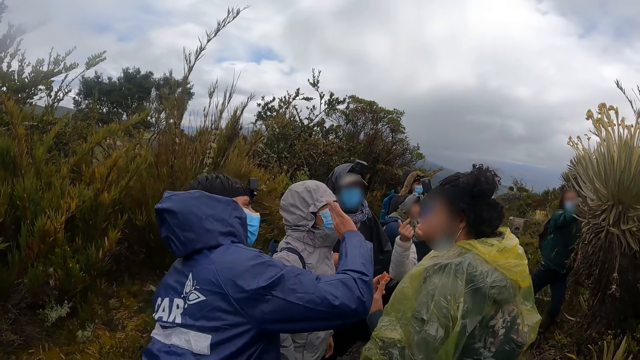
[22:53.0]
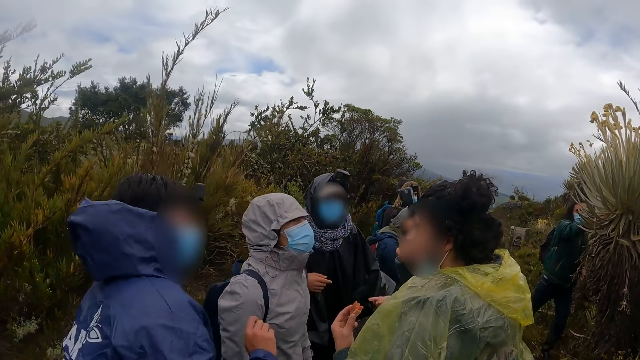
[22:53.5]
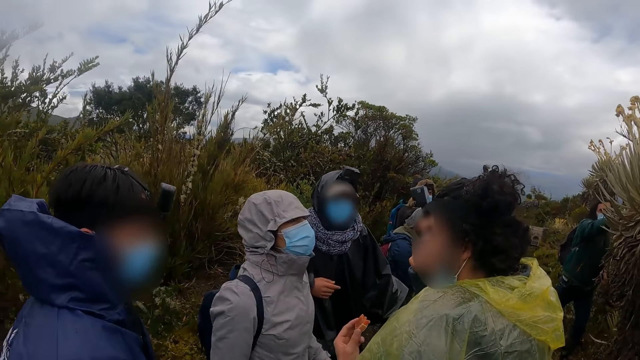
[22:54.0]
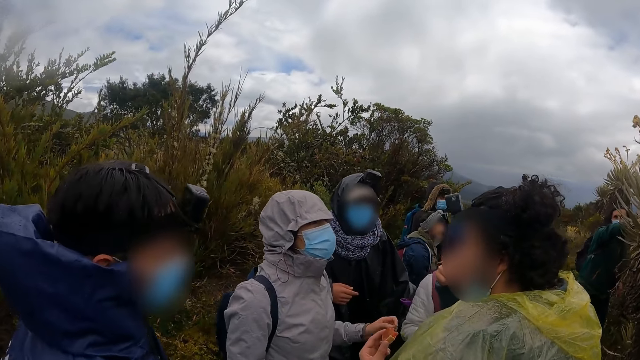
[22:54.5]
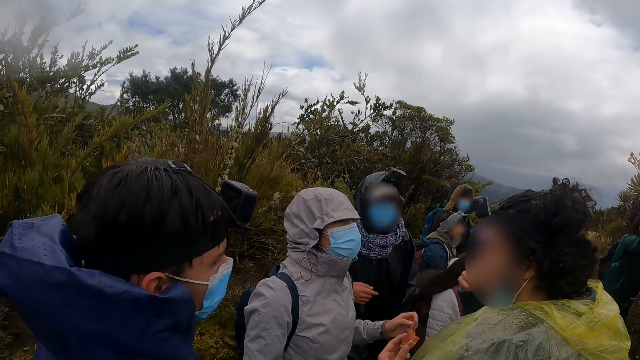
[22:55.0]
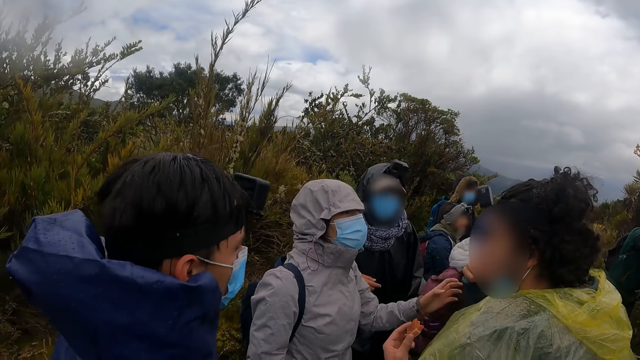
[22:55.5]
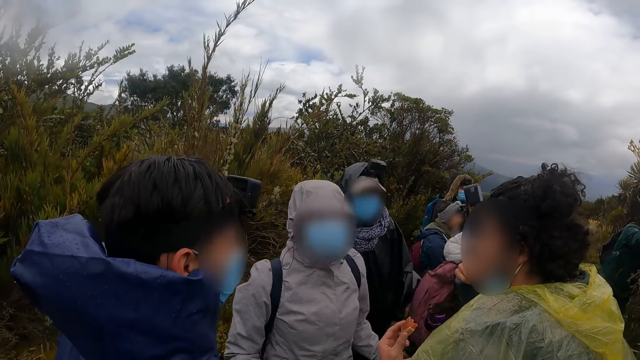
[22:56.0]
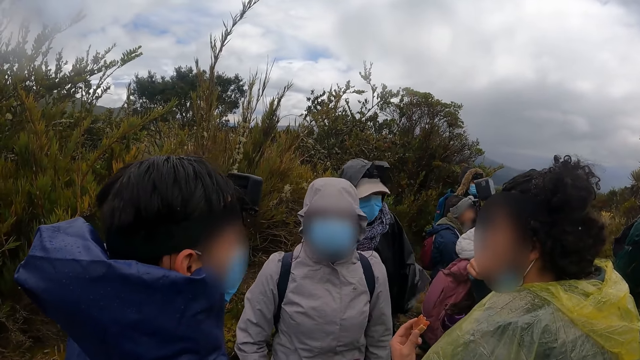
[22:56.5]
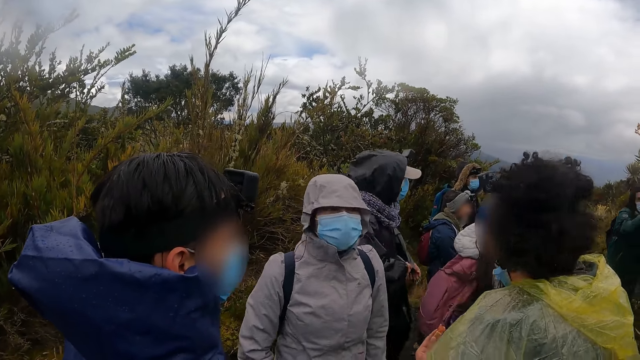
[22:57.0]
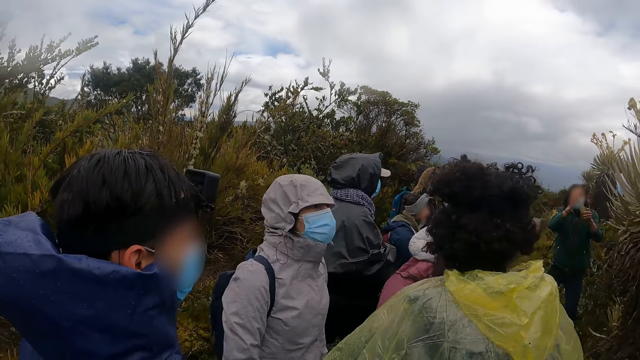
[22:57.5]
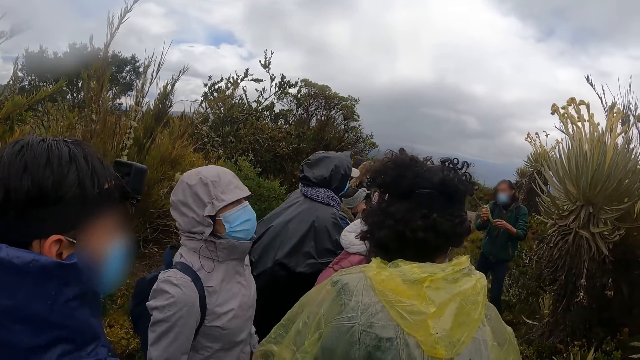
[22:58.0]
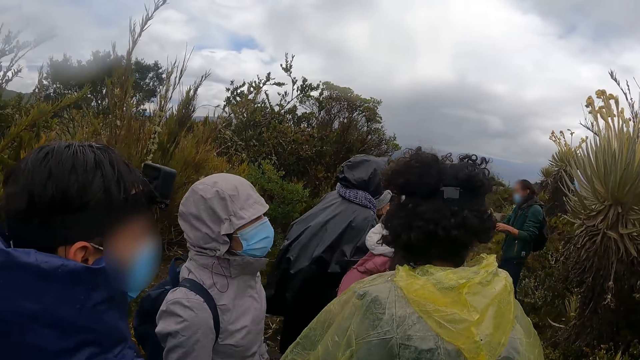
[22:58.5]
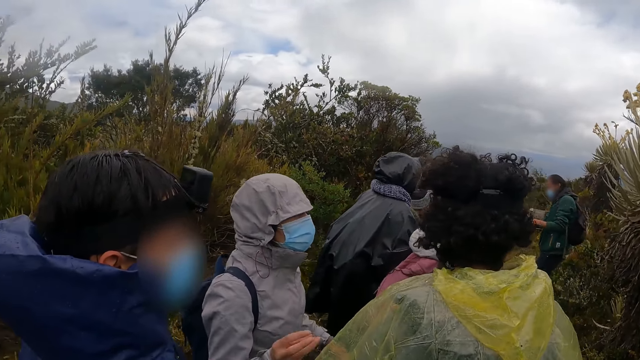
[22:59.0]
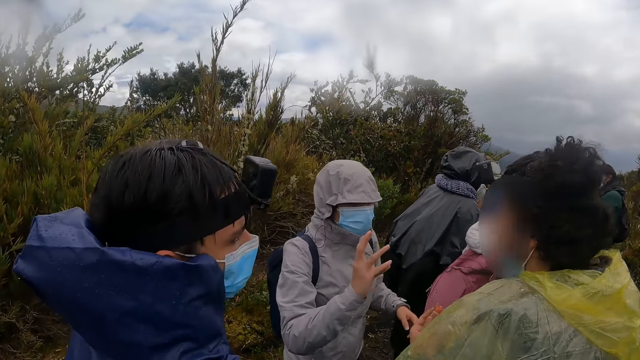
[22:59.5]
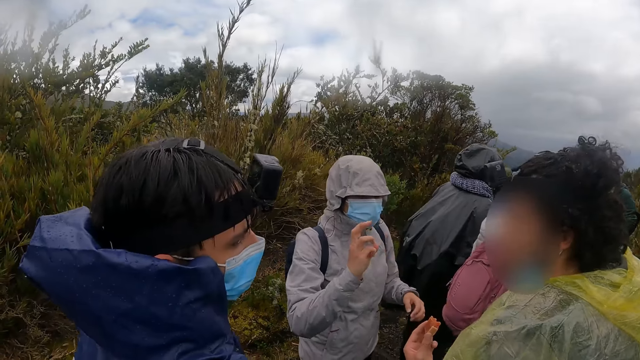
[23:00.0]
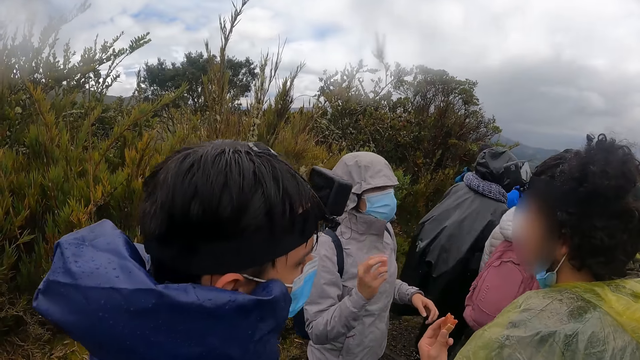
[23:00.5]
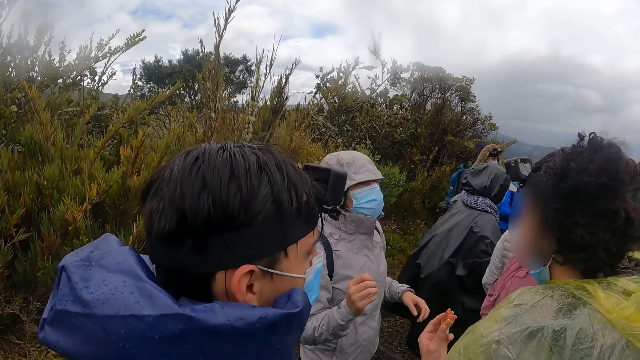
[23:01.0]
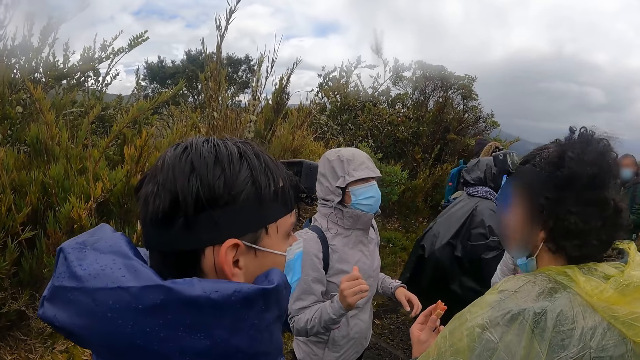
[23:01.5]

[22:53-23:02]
A man cuts the branch of a flower with his right hand. Another man waves at a third man with his right hand.

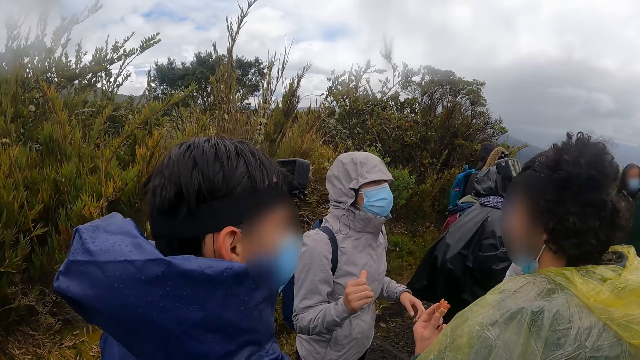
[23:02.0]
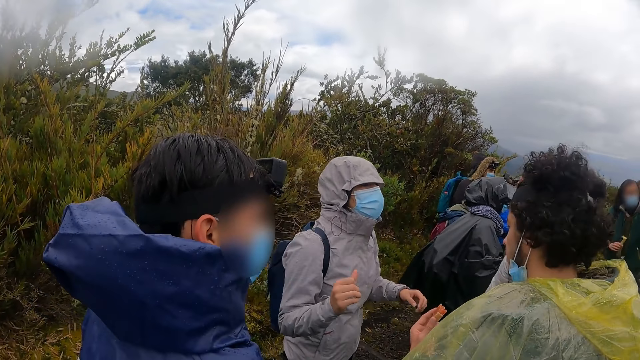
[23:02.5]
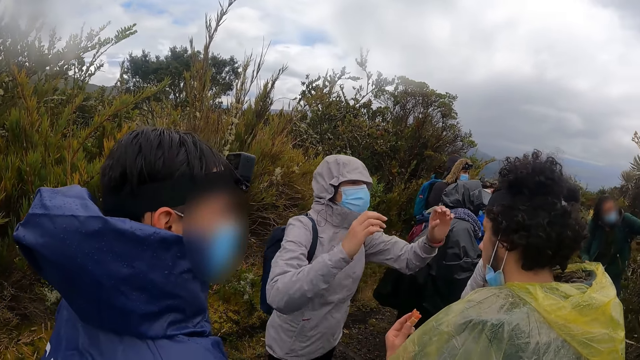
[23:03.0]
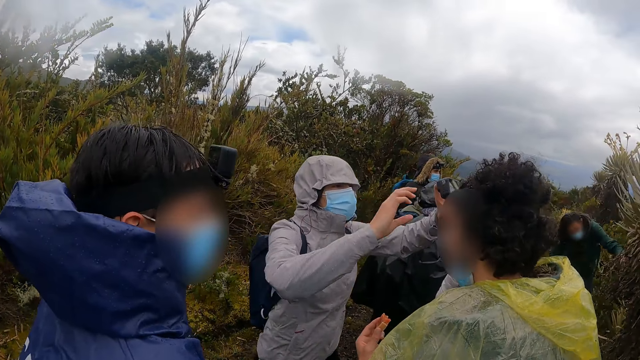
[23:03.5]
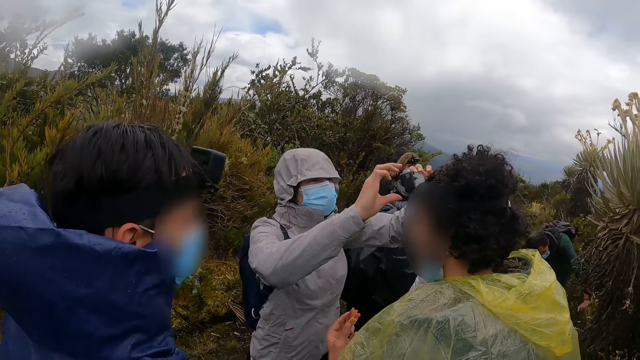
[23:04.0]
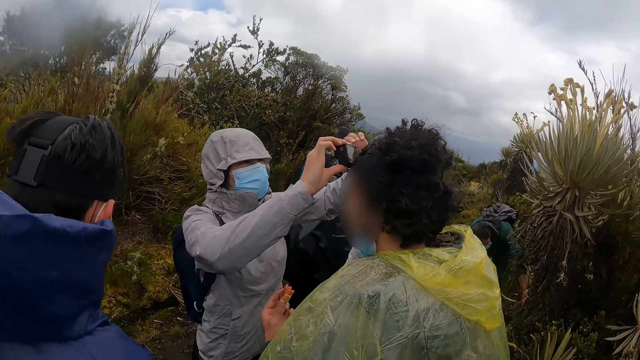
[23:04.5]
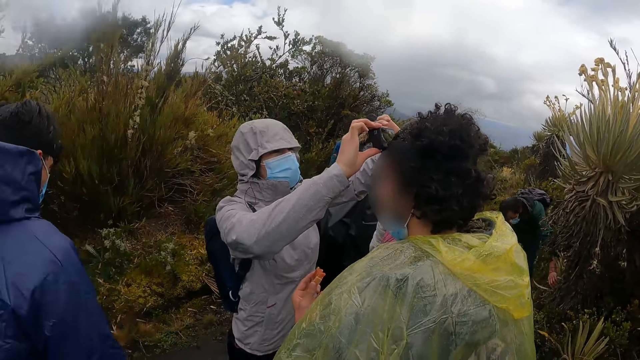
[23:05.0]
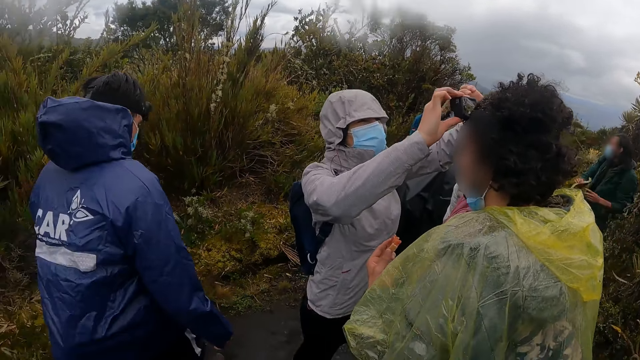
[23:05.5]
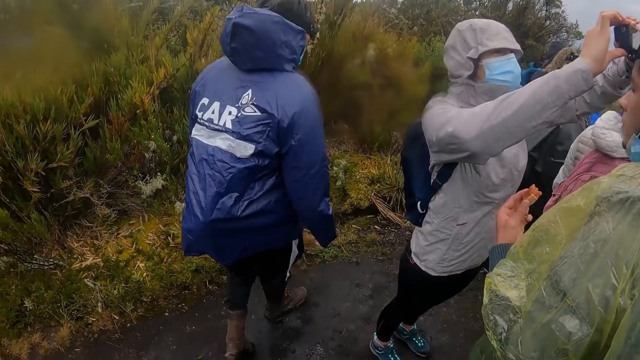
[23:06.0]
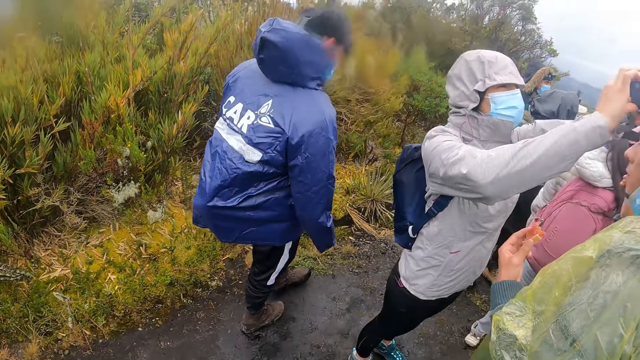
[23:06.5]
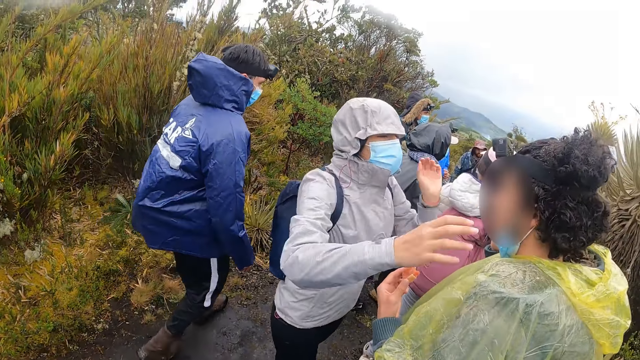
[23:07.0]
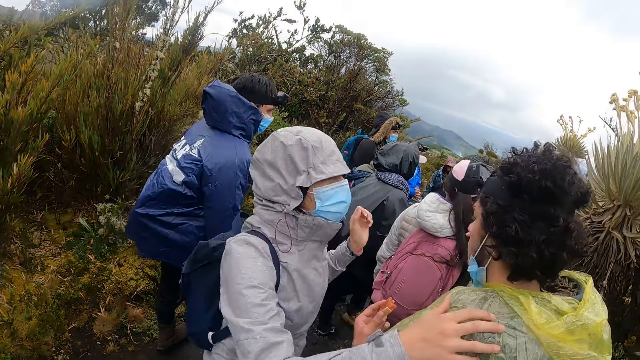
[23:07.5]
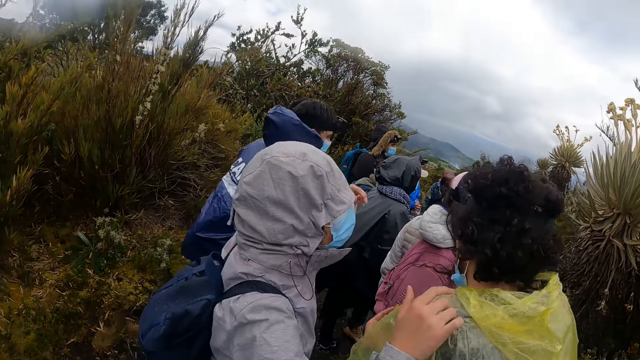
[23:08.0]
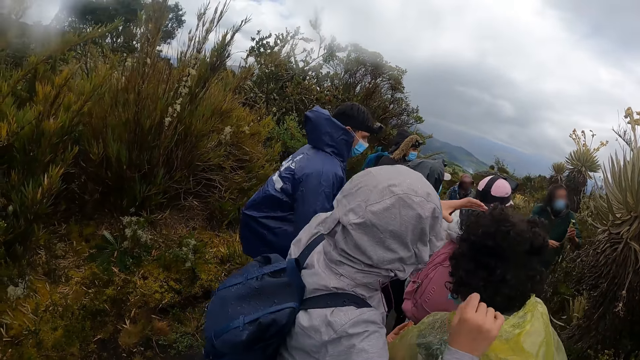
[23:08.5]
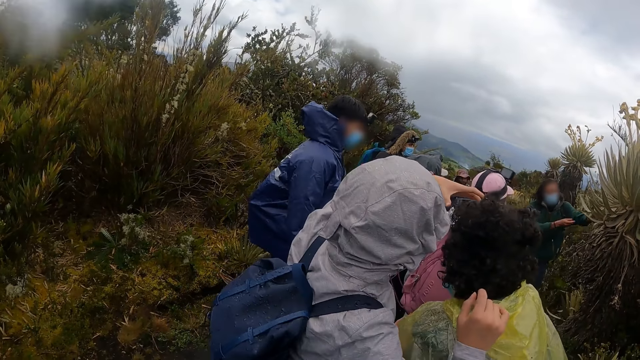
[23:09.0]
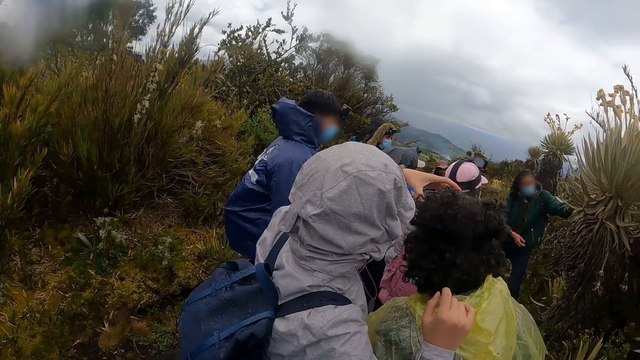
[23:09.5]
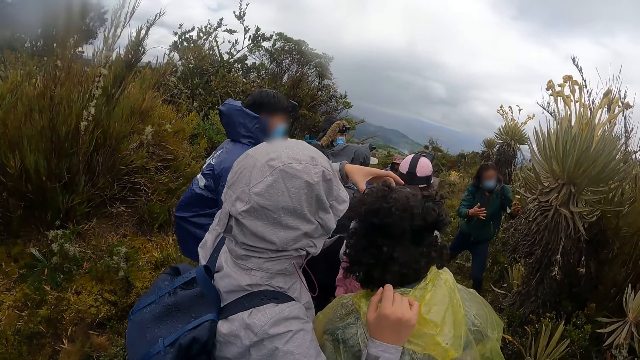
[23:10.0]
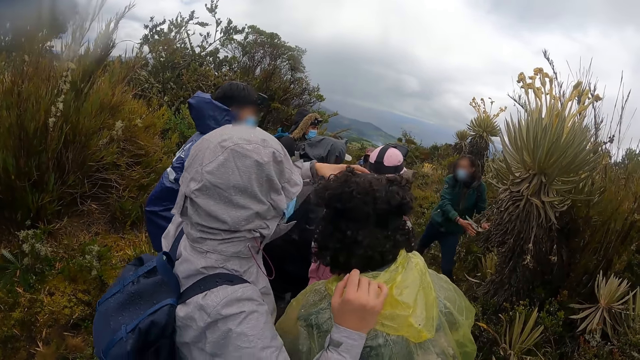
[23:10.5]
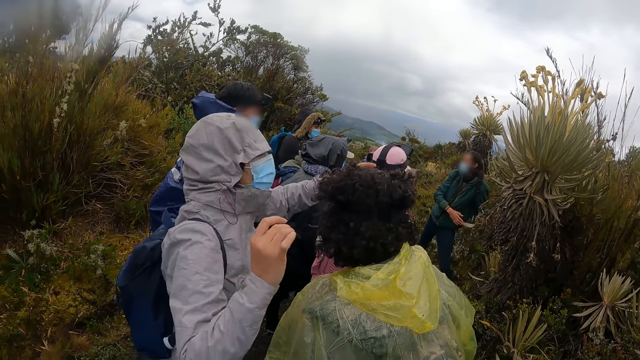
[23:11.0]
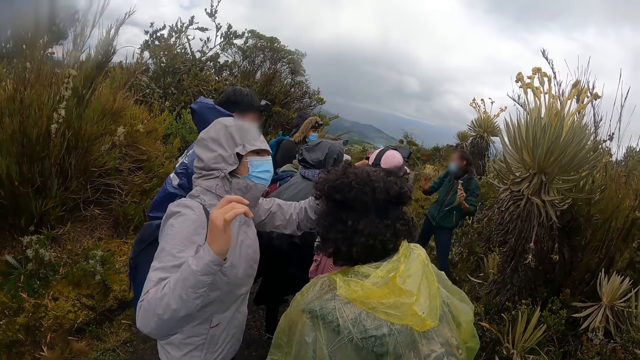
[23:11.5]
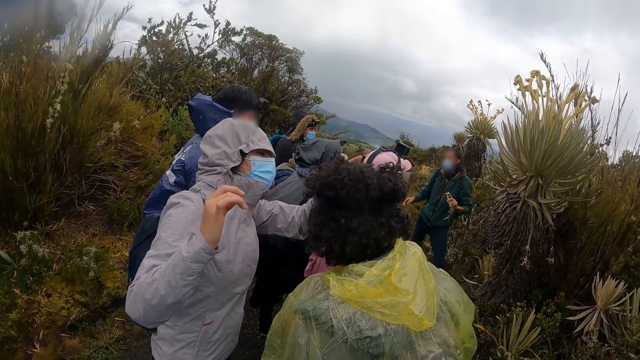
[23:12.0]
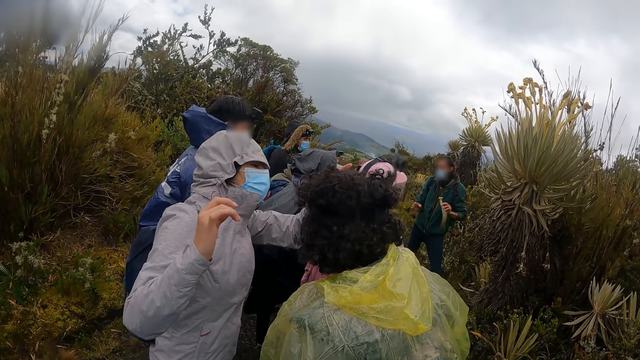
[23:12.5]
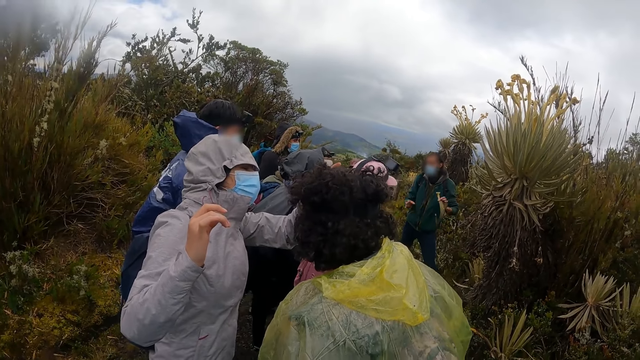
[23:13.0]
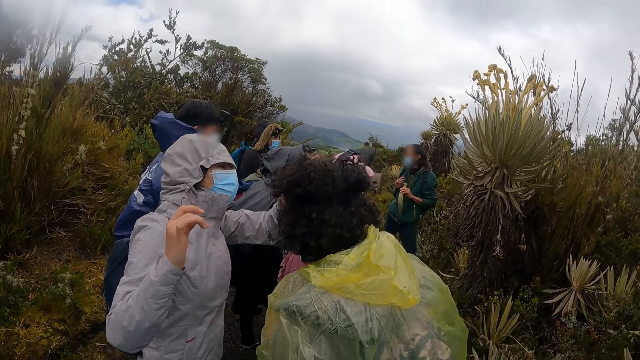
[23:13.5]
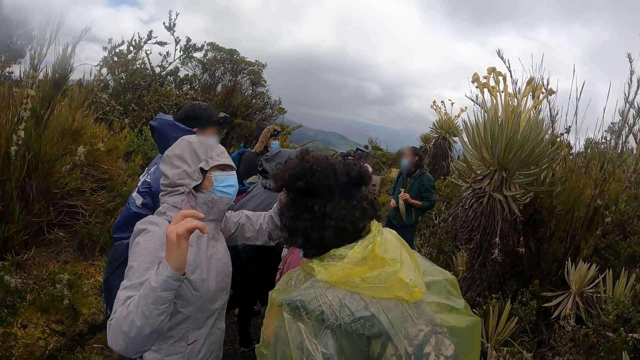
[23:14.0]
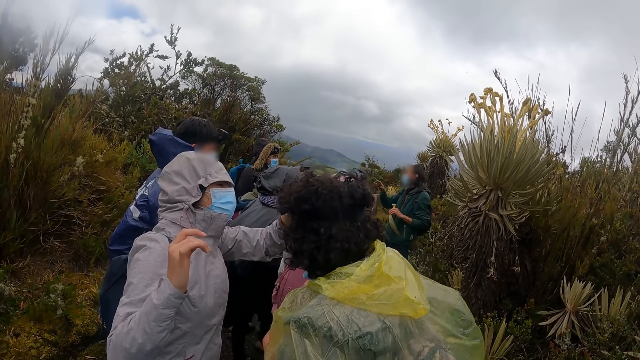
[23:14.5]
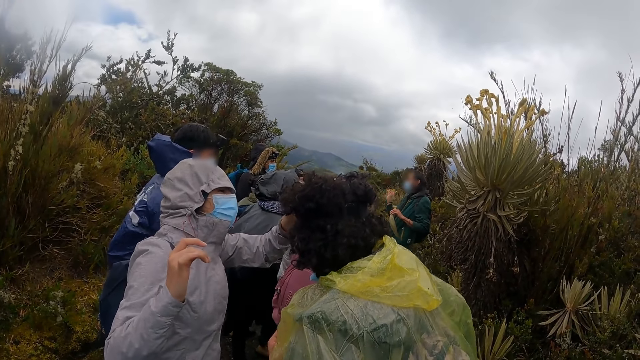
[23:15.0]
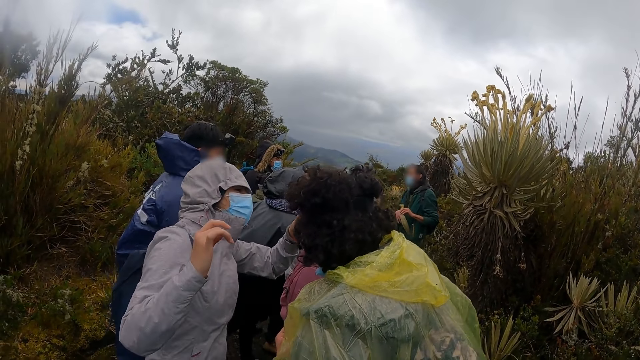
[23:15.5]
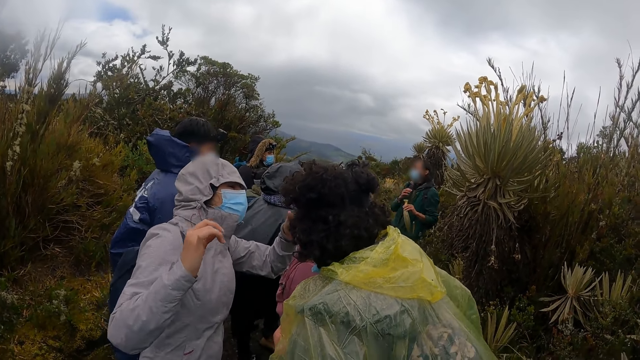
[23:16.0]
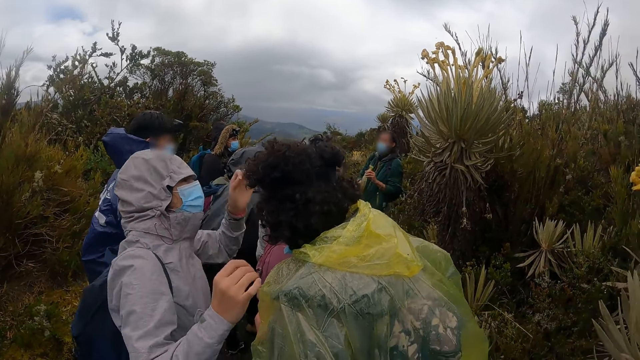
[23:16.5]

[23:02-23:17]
The woman adjusts the camera on the head of a man with both hands. Another man walks away from the woman. The woman places her right hand on the shoulder of the first man. Another man stretches the branch in his hands towards the flower. The woman adjusts the camera on the head of the first man with her left hand.
